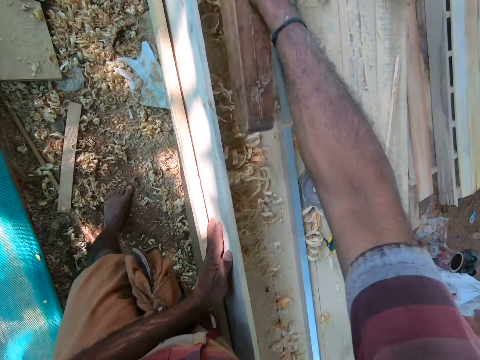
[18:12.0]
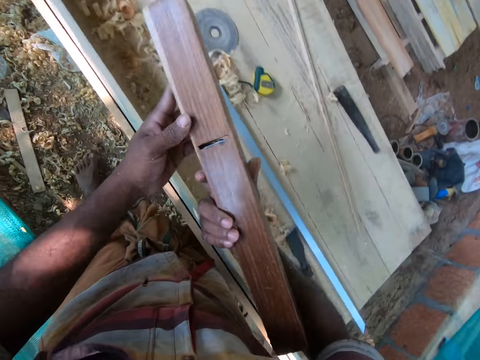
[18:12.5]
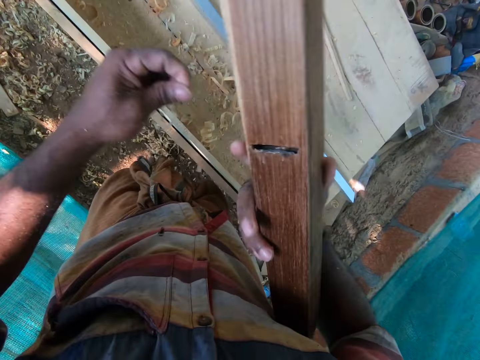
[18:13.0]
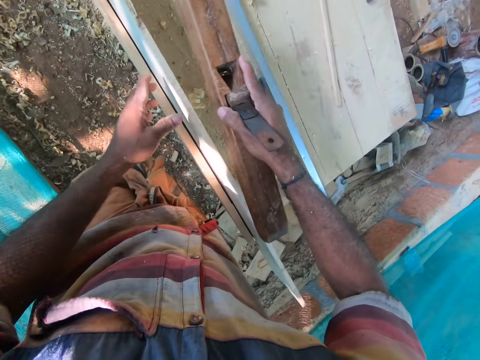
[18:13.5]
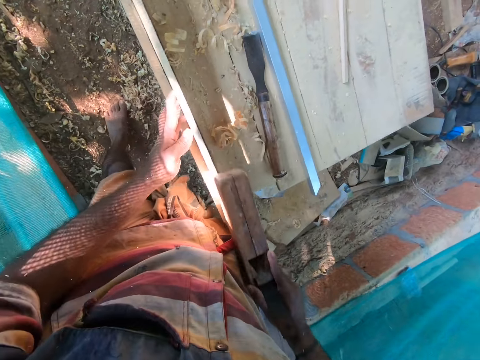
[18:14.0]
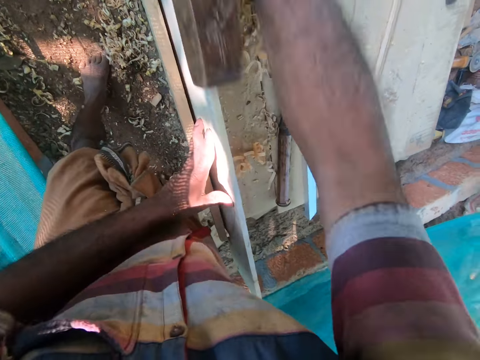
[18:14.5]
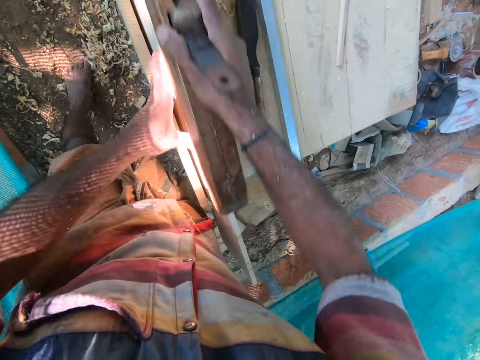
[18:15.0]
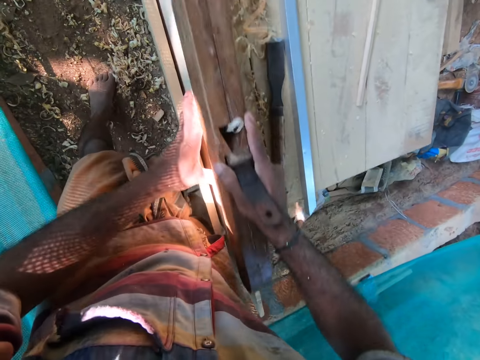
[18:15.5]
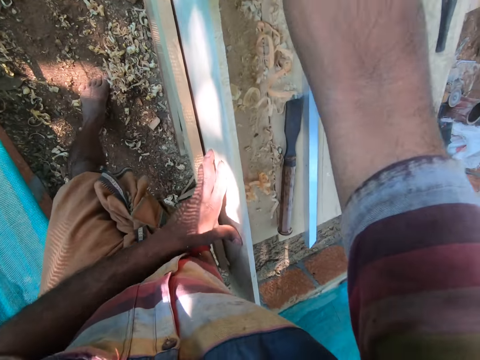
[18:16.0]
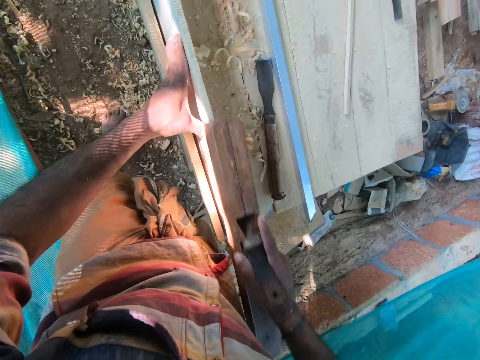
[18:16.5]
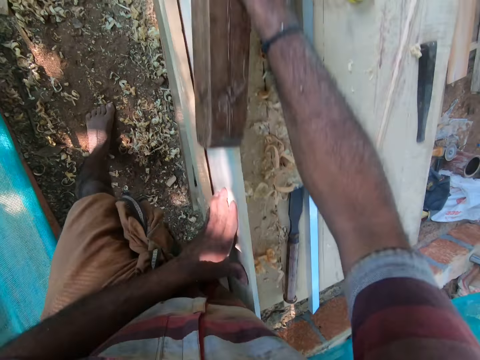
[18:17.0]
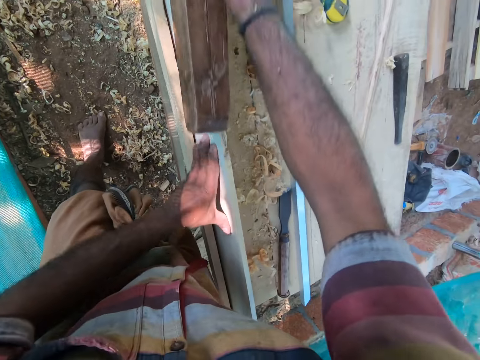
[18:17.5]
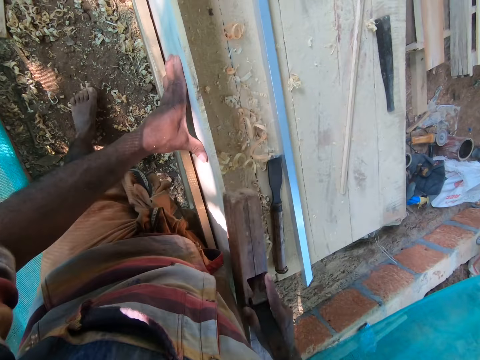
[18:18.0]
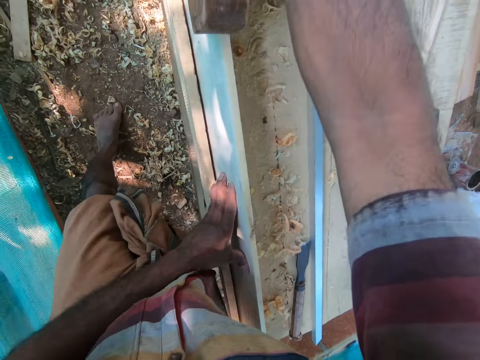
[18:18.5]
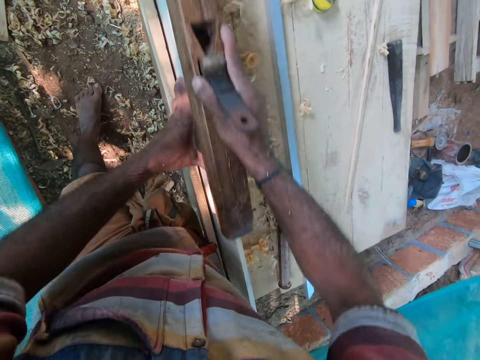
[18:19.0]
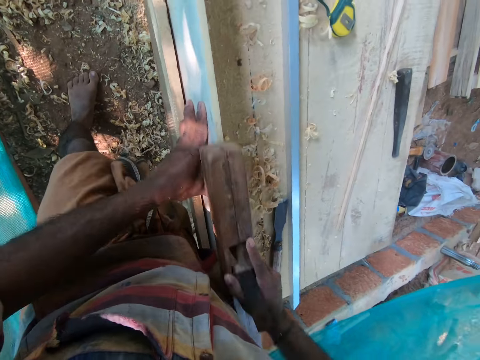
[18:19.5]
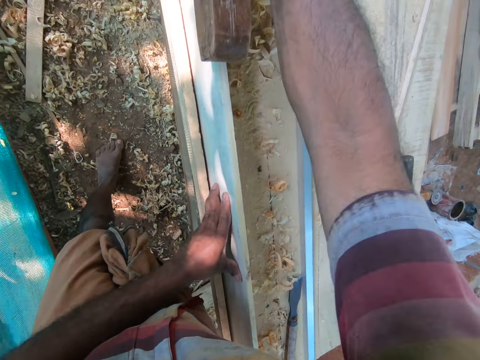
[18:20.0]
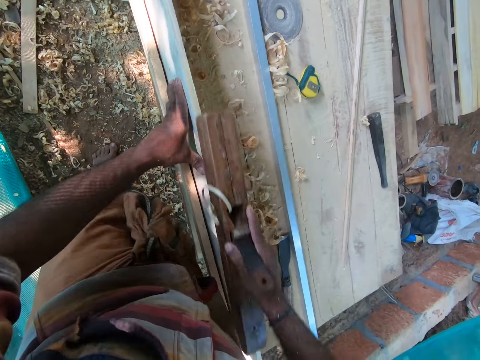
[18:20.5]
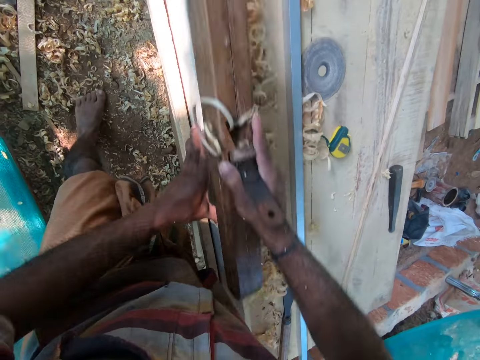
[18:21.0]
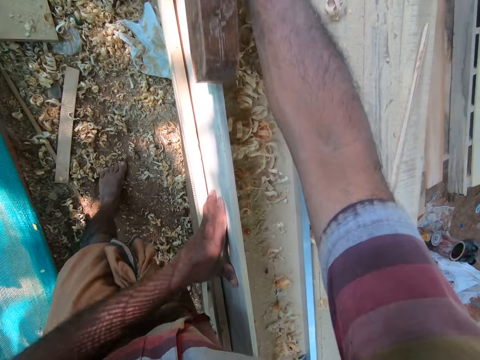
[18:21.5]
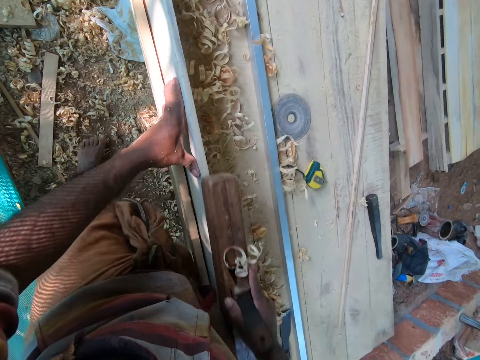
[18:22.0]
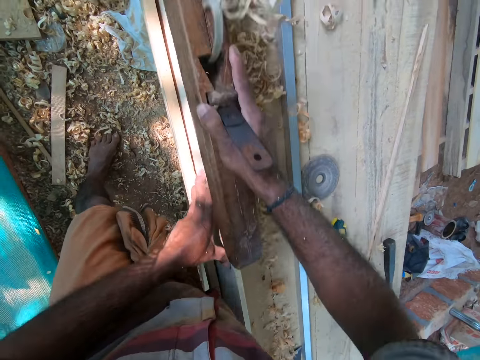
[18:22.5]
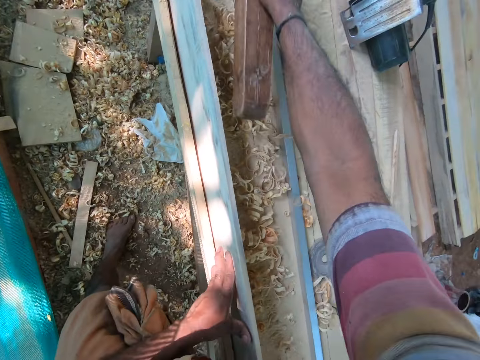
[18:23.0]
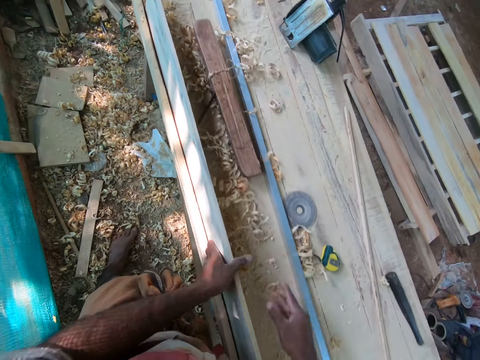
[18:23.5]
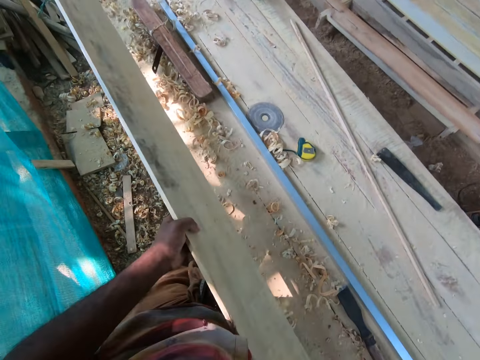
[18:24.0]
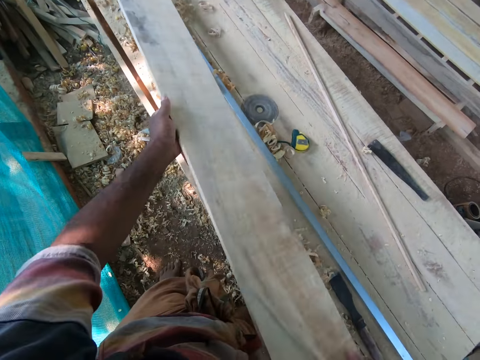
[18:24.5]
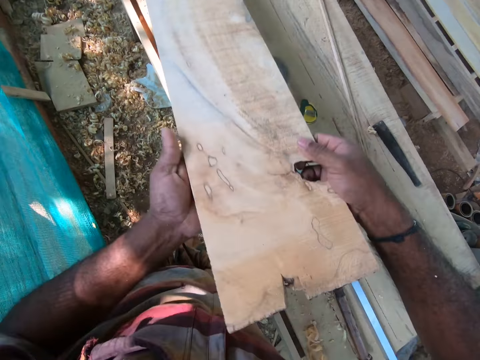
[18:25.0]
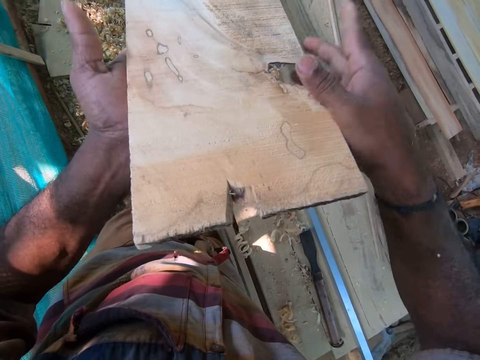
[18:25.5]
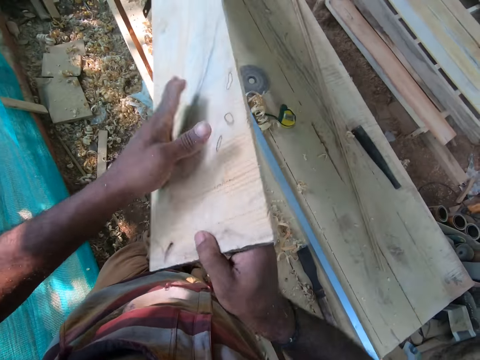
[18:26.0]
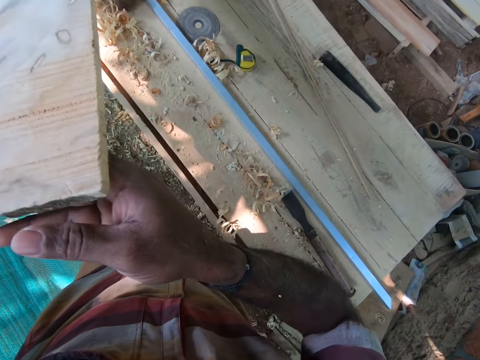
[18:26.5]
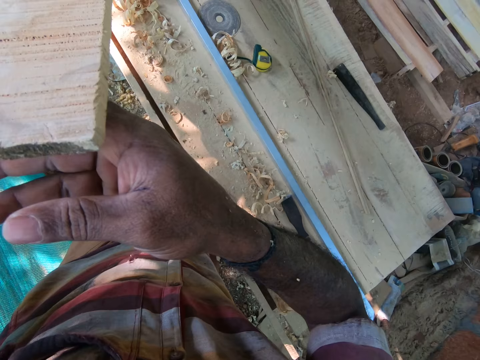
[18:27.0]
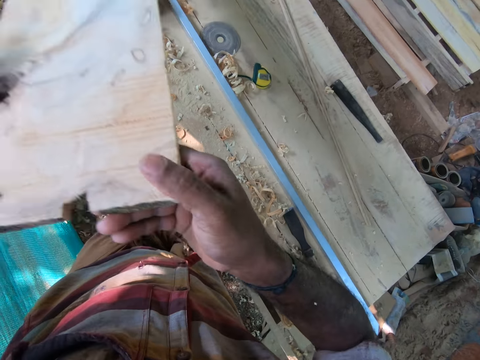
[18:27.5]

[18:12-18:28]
The camera wearer removes some wood chips from the jack plane in his right hand with his left hand. He smoothens the wood on the wooden table with the jack plane in his right hand. He places his left hand on the wood. He drops the wood plane on the workbench with his right hand. He lifts the plywood from the workbench with his hands. He adjusts the wood. He drops an end of the plywood on the workbench with his hands. He lifts an end of the plywood with his hands. He flips the plywood on the workbench with his hands.

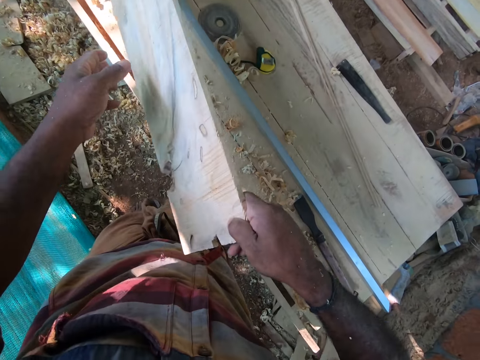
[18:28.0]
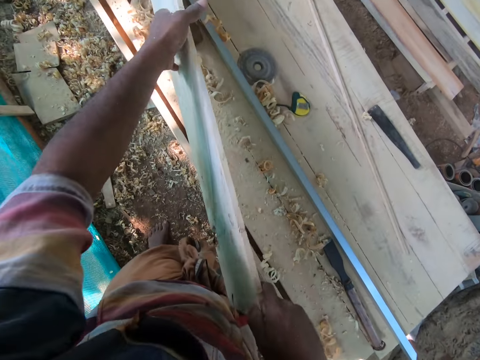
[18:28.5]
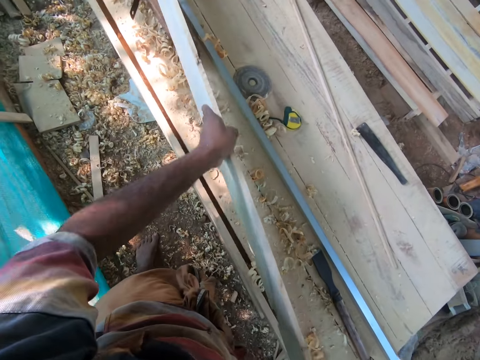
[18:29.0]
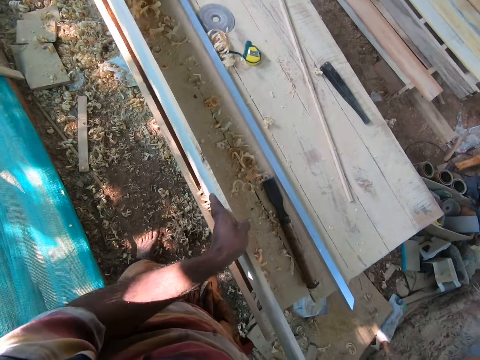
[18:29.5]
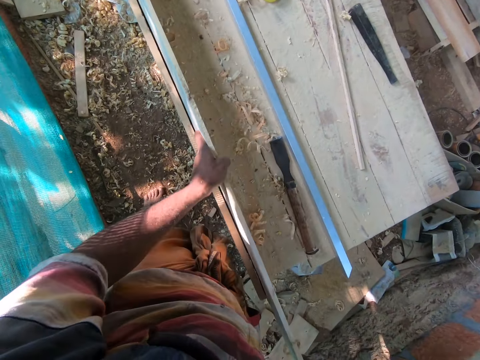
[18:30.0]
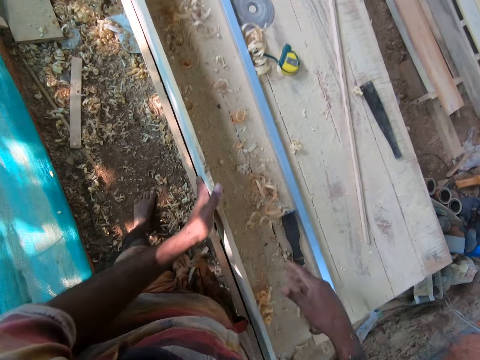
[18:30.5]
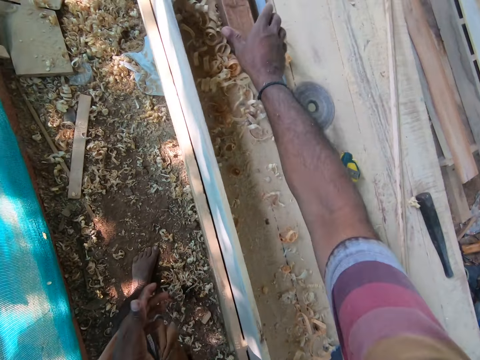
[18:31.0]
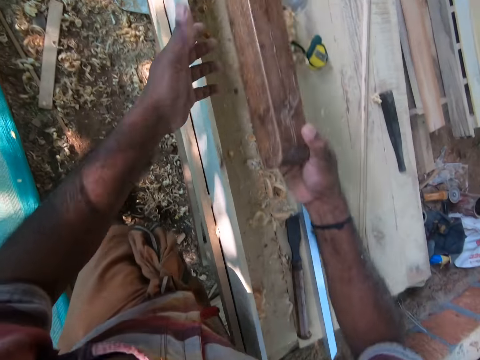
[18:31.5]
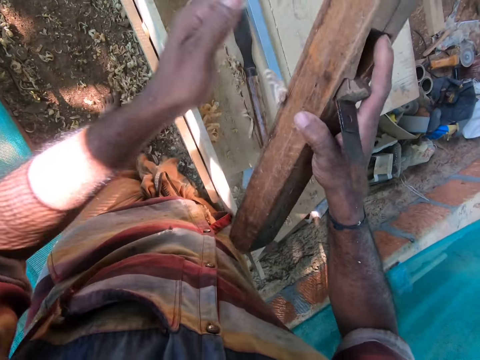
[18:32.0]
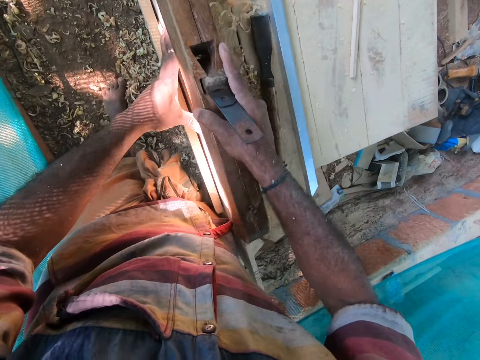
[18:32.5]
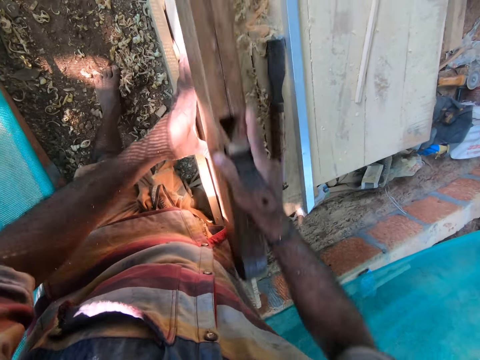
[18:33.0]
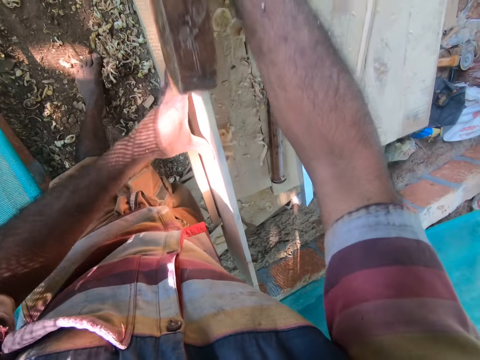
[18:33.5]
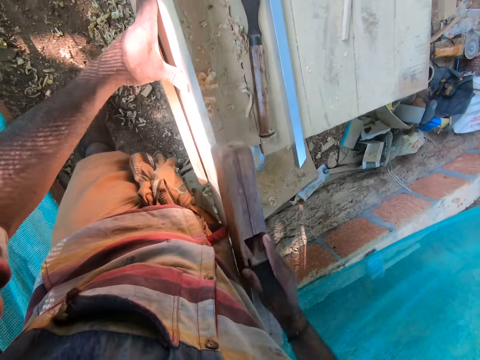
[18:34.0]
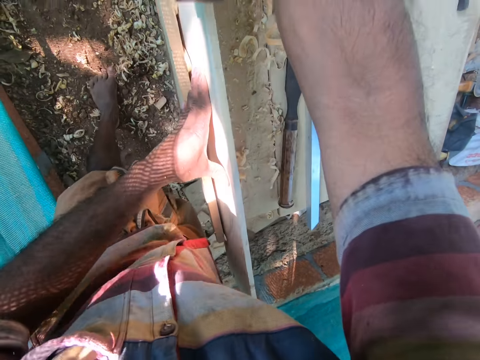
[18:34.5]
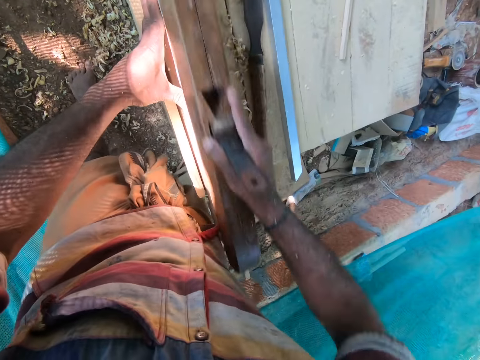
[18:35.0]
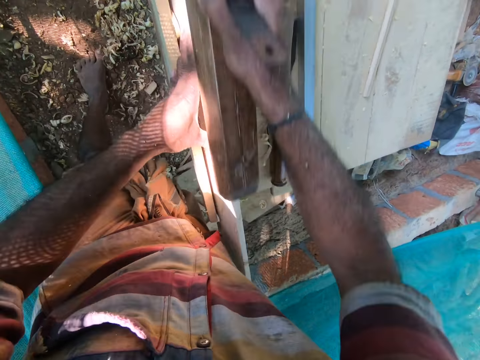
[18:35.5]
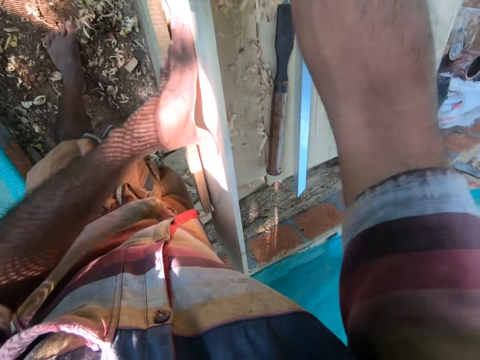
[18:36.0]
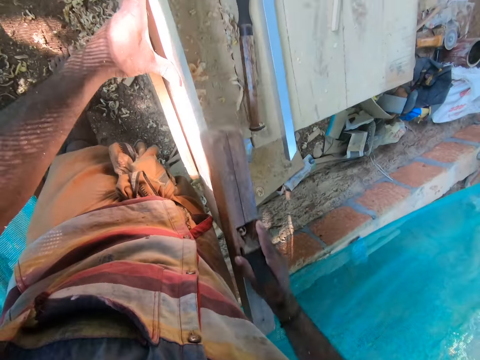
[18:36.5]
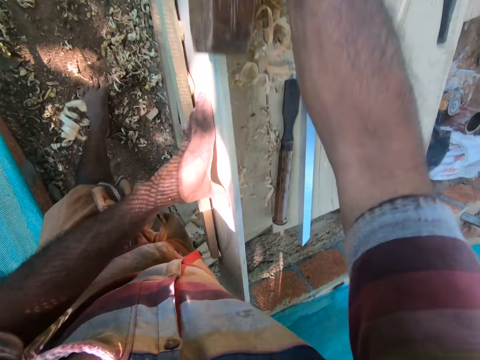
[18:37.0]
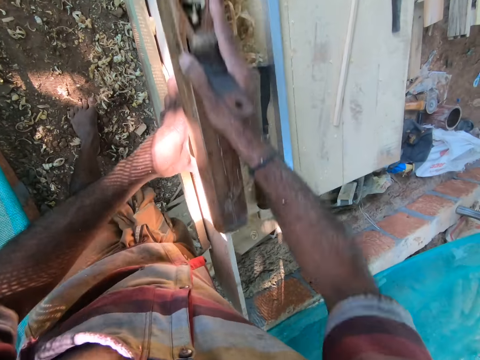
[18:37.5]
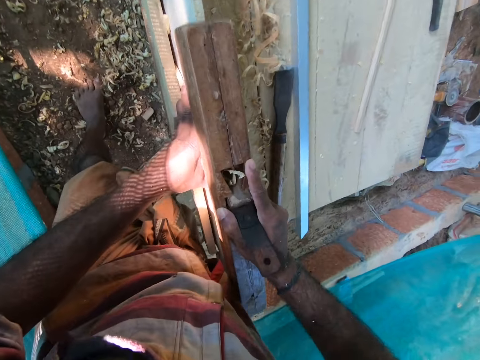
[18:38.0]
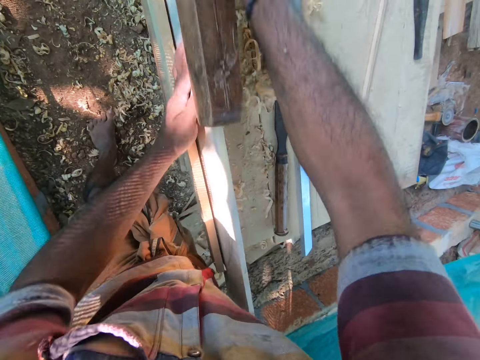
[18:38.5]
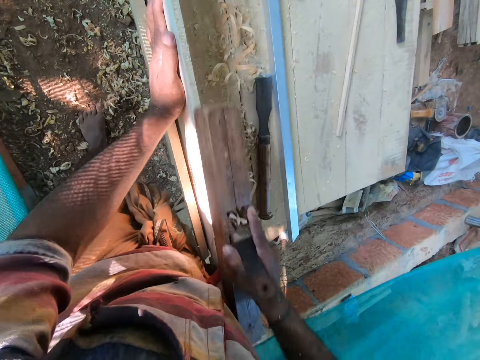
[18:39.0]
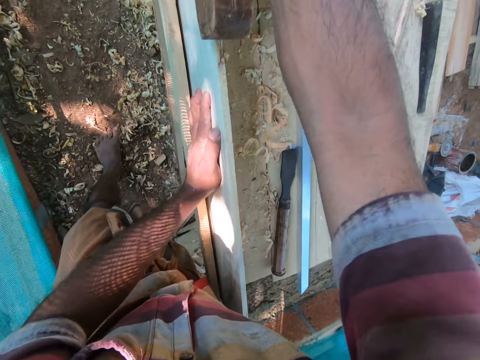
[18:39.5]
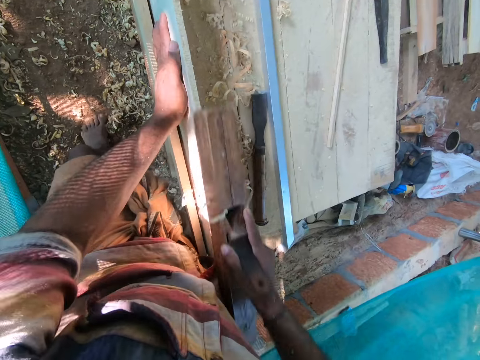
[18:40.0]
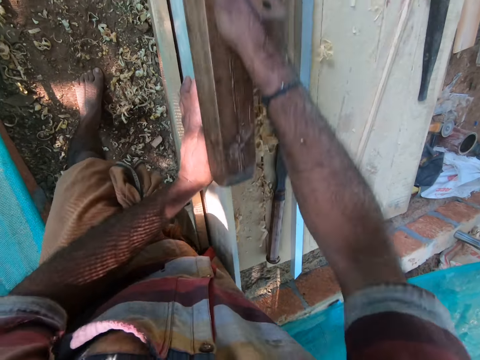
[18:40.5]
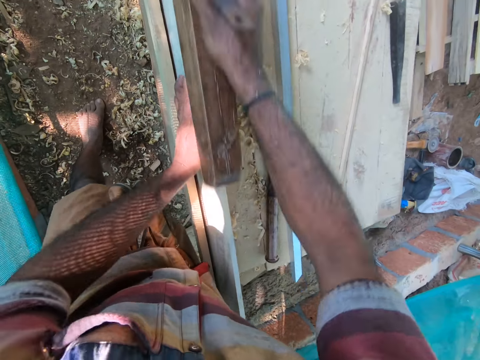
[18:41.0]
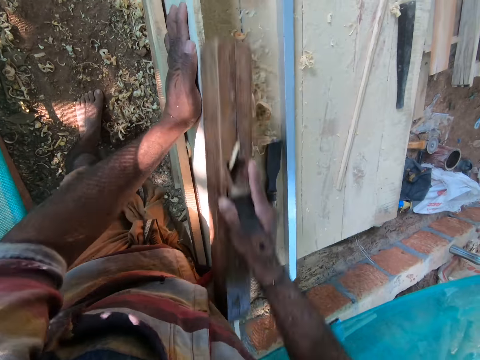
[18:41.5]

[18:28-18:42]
The camera wearer drops the plywood on the workbench with his hands. He removes his right hand from the plywood on the workbench. He picks up the wood plane from the workbench with his right hand. He holds the wood plane with his hands. He removes his left hand from the wood plane. He holds the plywood on the workbench with his left hand. He shaves the plywood on the workbench with the wood plane in his right hand.
